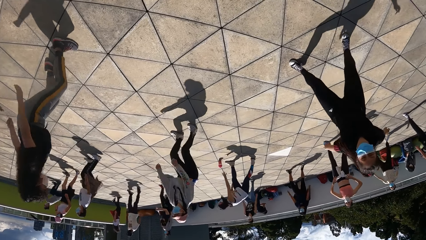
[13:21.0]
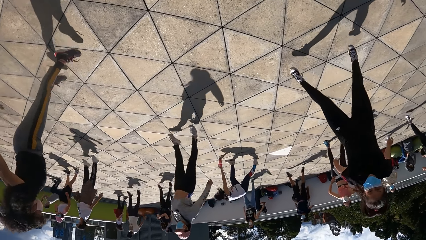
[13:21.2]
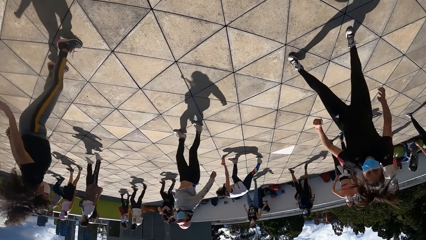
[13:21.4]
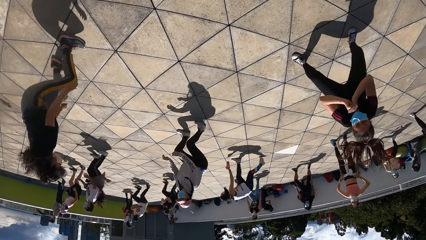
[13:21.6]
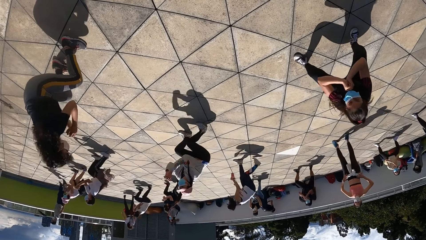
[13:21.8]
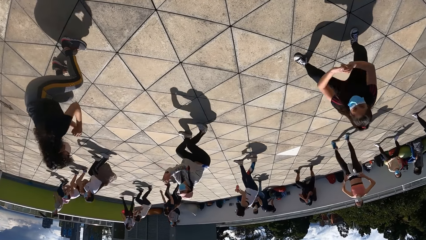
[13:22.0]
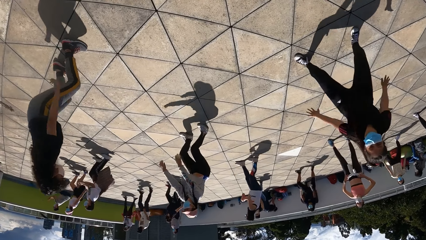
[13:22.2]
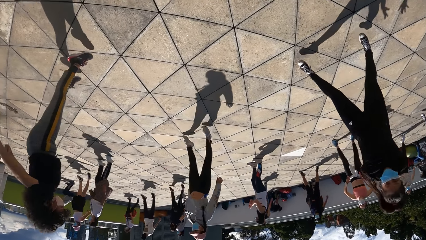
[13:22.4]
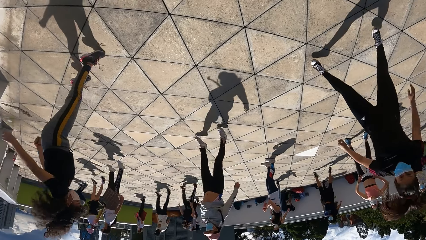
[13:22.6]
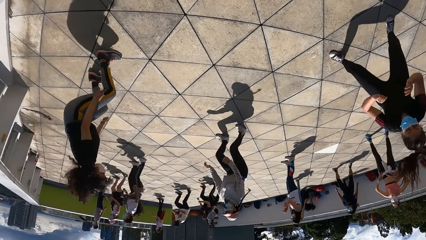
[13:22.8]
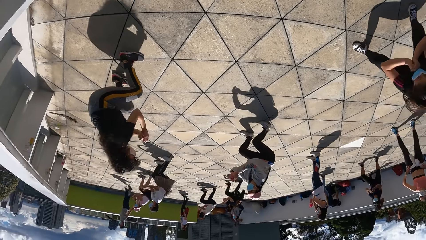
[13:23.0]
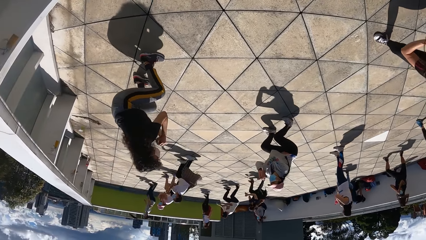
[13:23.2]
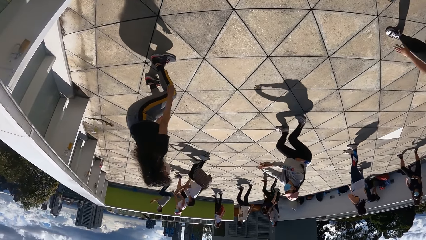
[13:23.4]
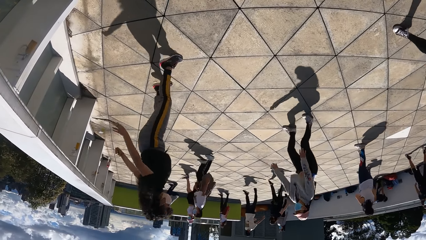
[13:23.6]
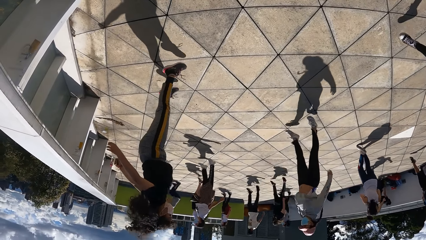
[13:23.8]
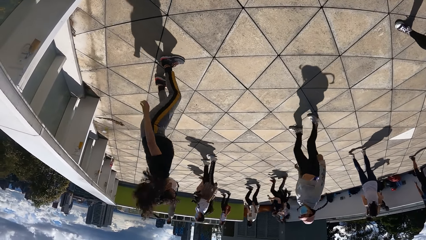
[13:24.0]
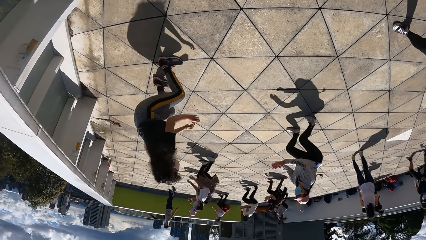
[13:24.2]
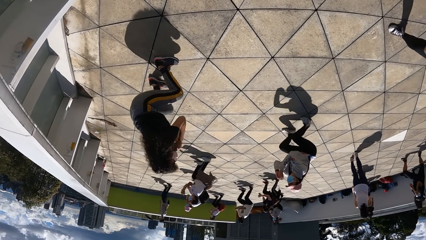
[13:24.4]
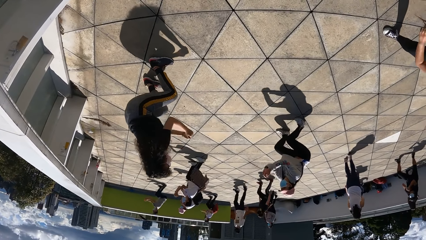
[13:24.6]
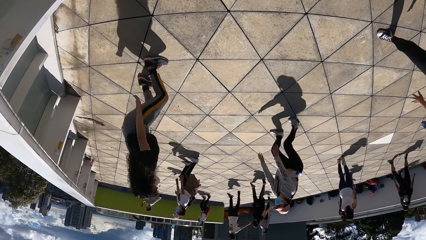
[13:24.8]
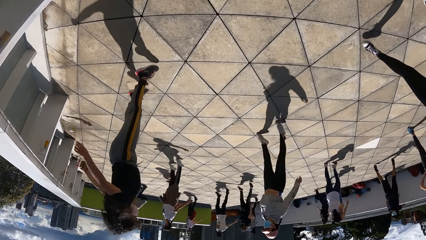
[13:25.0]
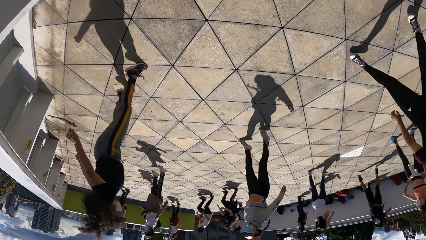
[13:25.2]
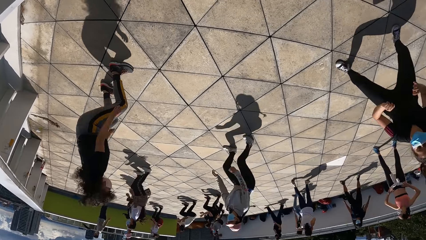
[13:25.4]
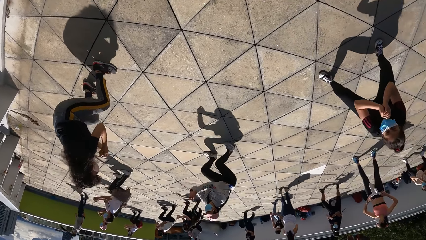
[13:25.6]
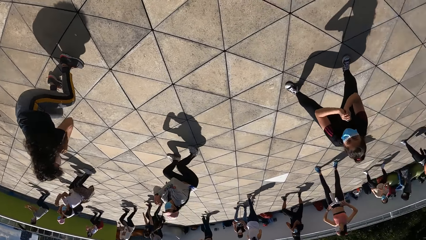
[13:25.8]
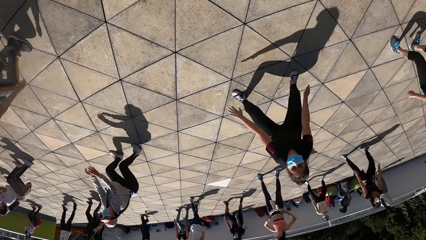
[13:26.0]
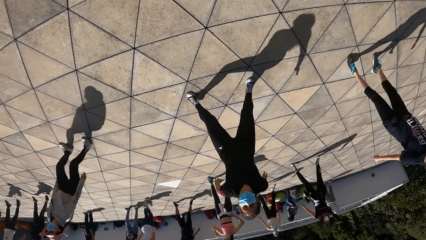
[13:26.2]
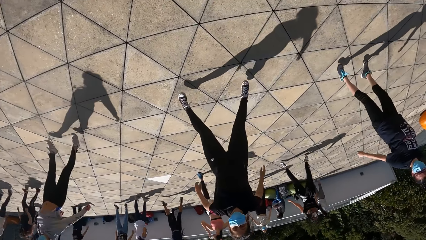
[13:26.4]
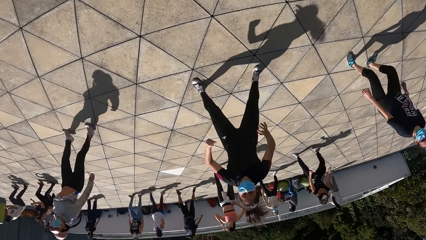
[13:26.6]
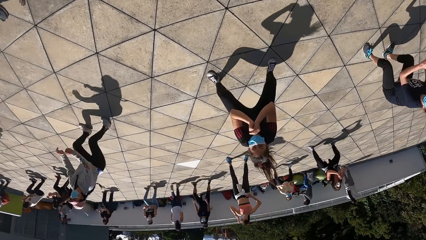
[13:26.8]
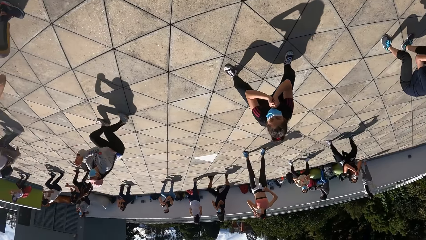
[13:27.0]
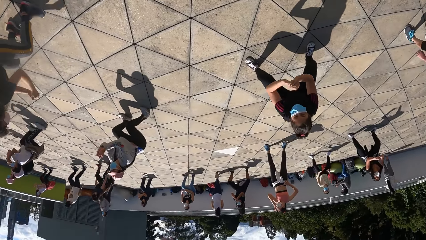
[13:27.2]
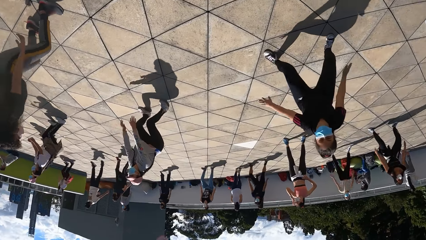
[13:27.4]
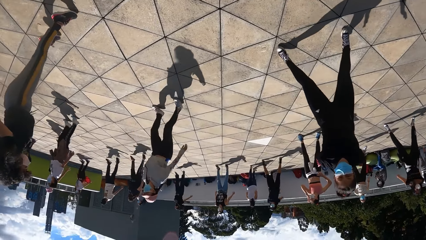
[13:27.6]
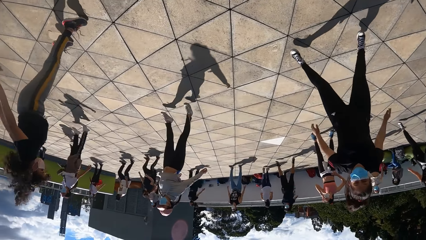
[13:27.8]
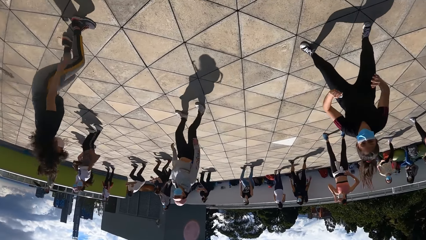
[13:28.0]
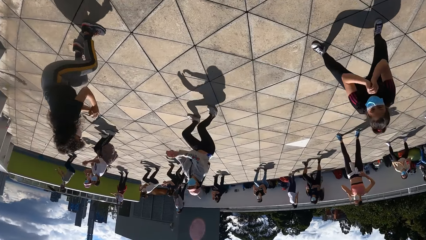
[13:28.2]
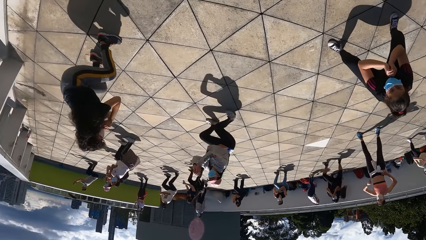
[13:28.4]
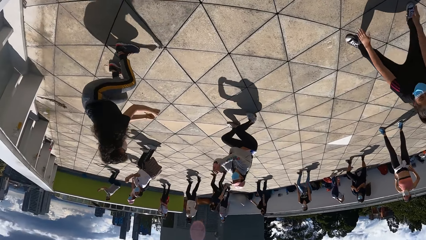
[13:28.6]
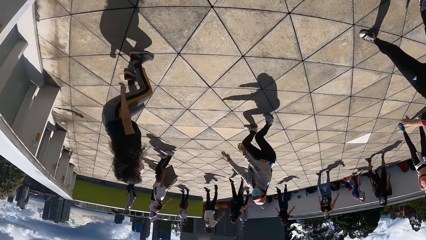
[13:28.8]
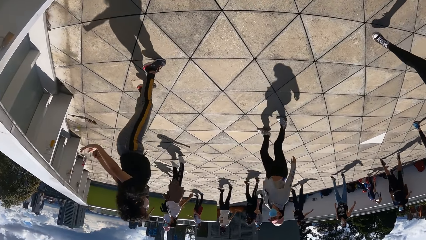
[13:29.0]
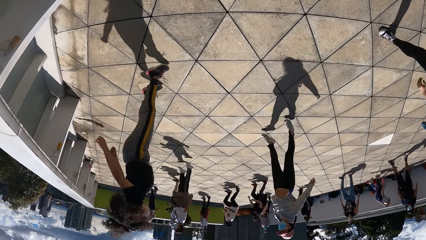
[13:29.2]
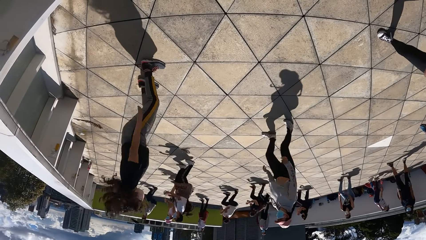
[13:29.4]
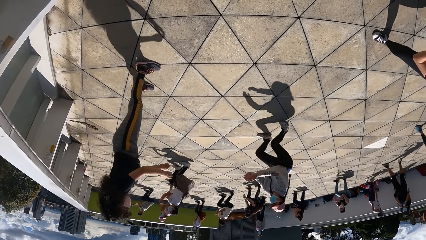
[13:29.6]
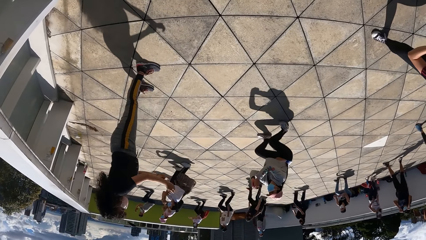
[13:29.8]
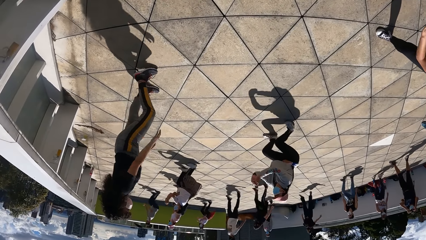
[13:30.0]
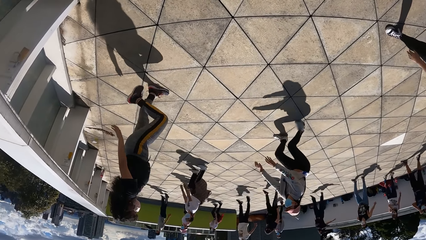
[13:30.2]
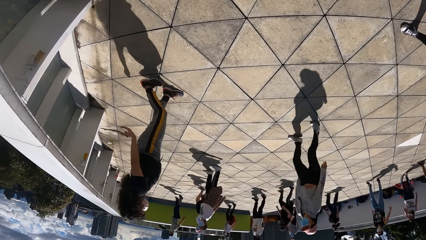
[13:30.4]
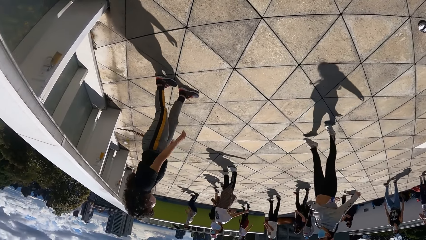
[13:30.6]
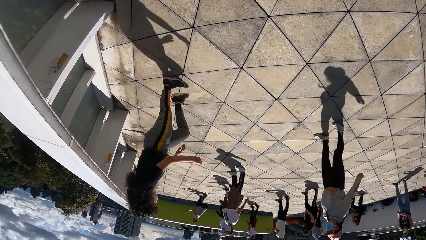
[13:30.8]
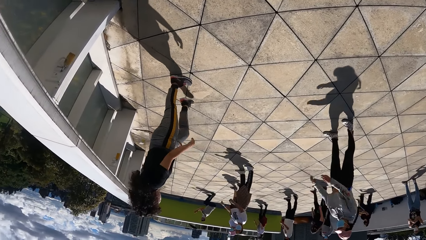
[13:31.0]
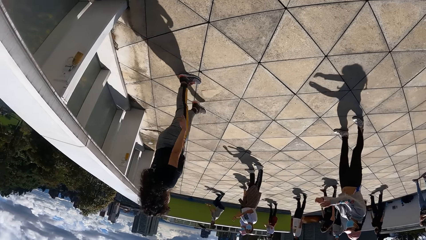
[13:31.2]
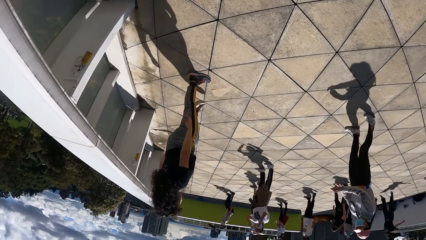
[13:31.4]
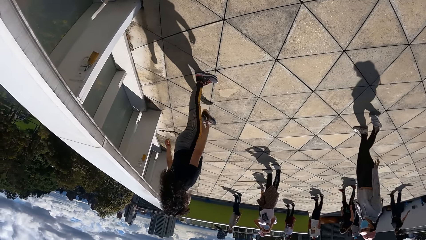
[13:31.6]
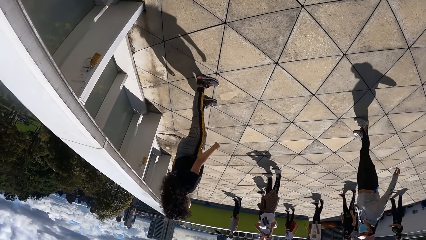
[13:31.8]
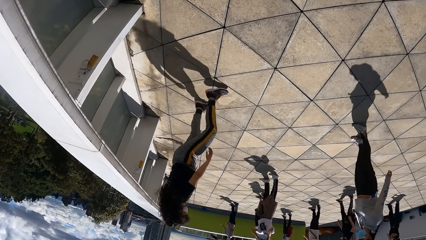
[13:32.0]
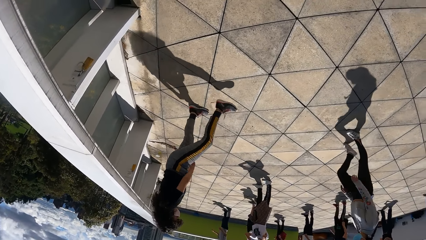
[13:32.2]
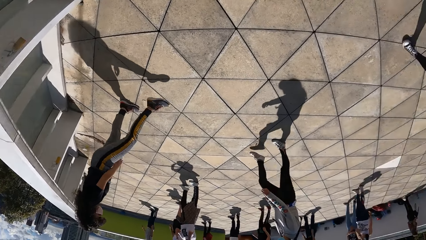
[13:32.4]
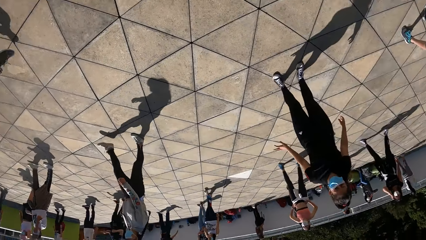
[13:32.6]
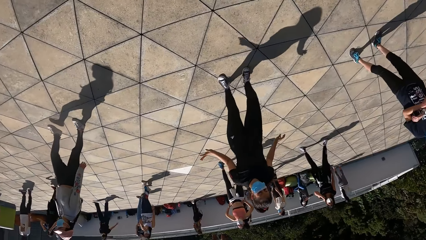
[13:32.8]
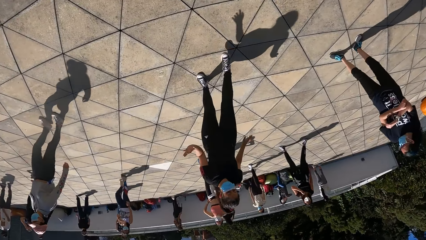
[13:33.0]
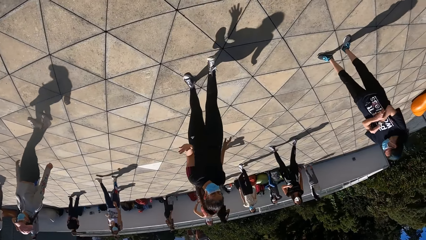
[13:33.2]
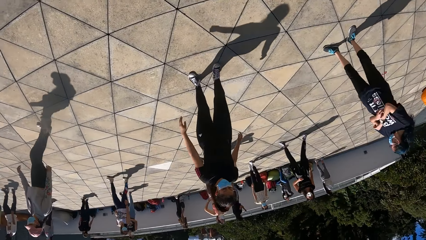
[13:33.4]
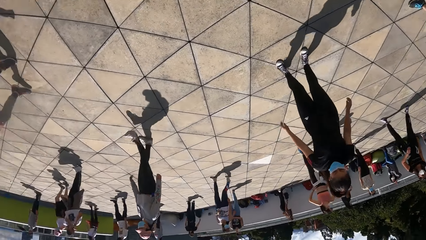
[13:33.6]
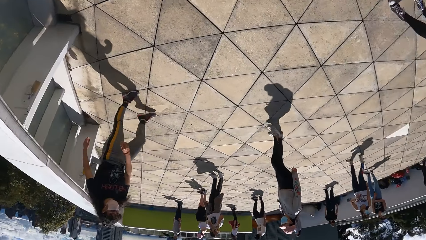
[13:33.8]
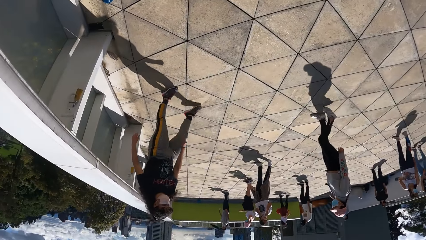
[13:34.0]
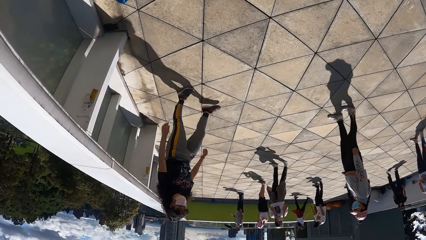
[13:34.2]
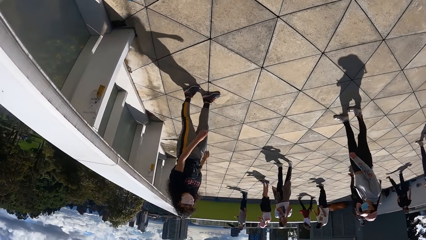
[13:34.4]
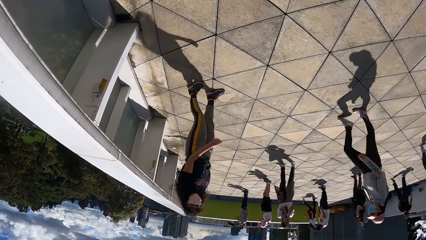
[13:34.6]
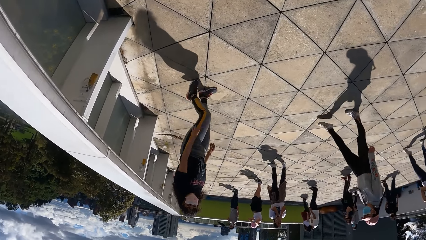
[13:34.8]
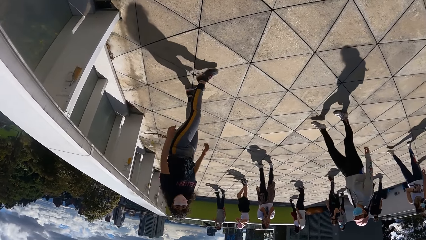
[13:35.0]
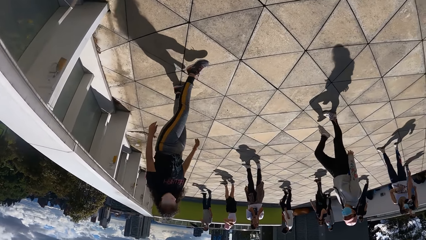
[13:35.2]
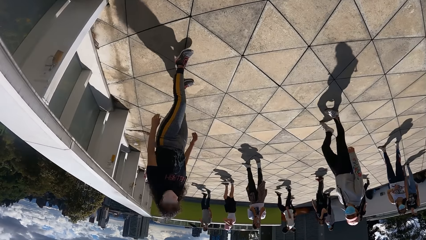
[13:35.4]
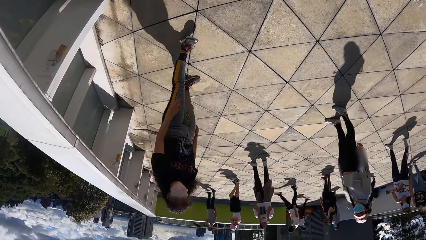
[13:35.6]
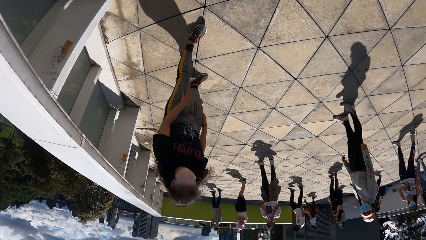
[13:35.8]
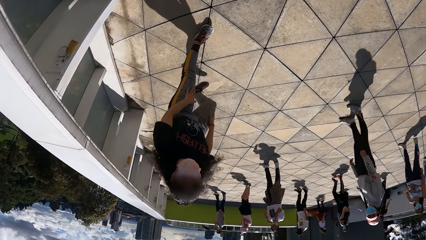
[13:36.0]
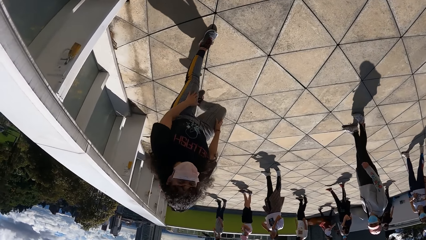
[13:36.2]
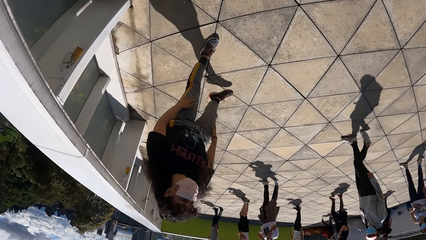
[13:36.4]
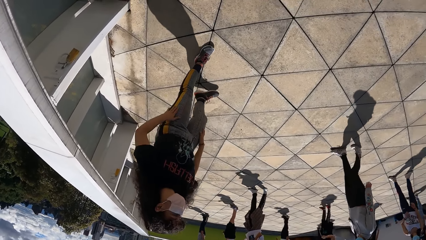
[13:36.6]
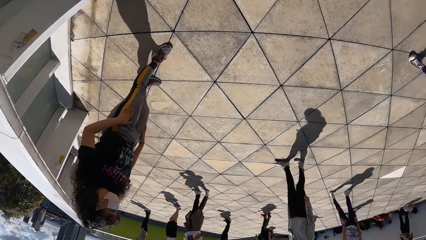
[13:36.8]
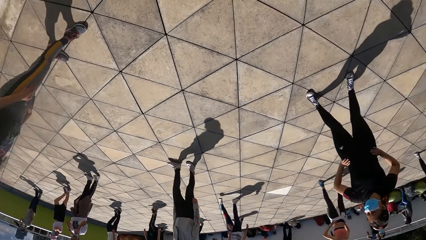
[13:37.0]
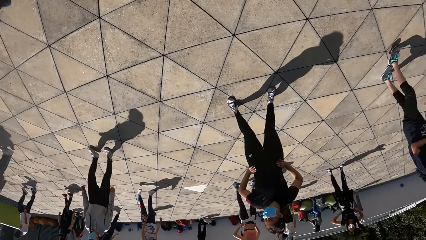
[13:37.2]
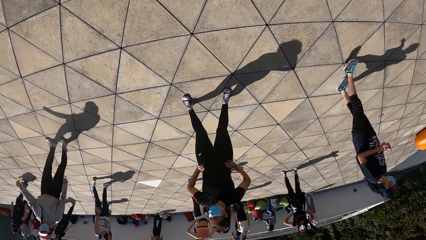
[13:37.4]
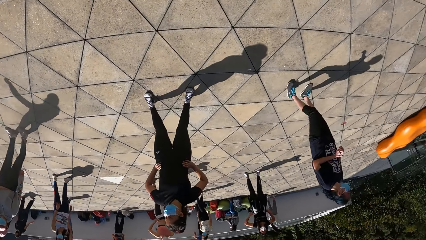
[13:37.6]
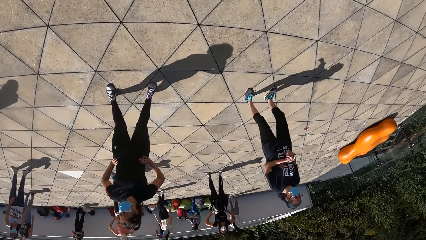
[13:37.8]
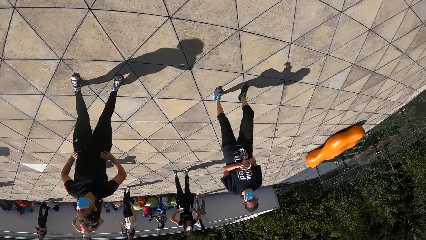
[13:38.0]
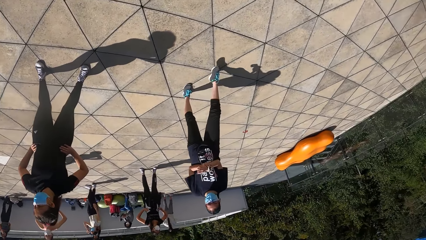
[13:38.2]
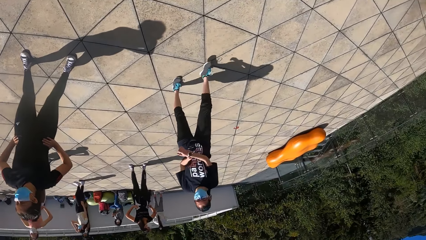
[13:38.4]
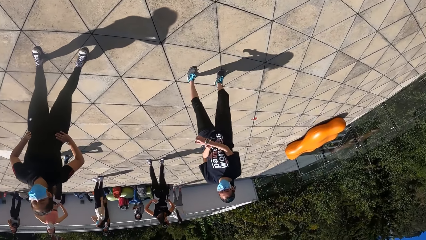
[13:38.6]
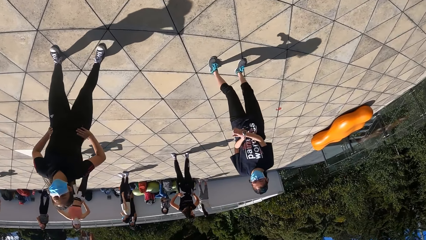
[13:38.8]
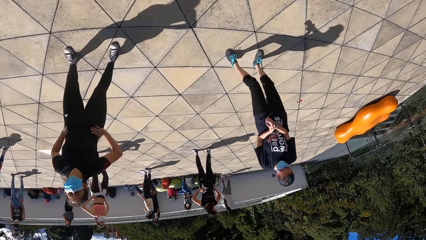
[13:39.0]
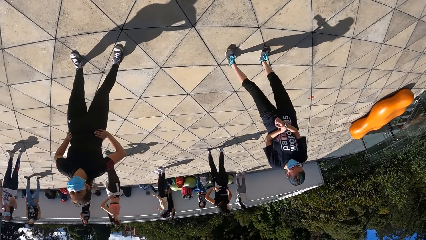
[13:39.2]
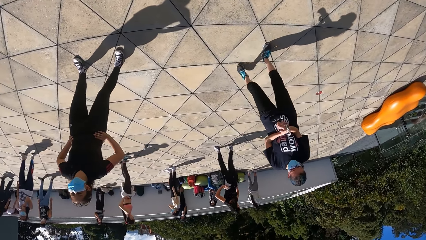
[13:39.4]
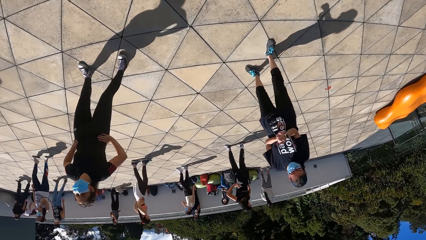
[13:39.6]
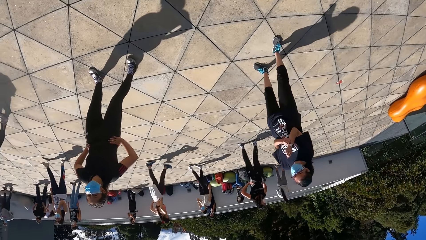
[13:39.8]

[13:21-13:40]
The camera wearer interacts with the woman.
